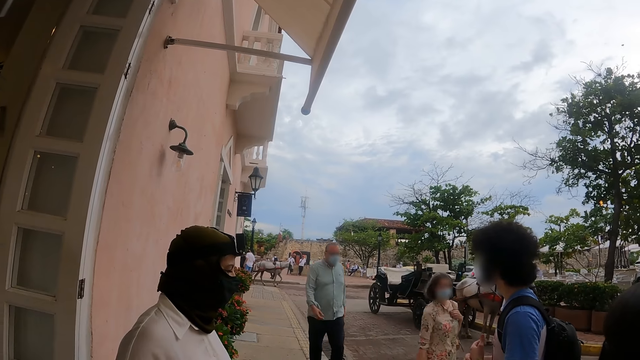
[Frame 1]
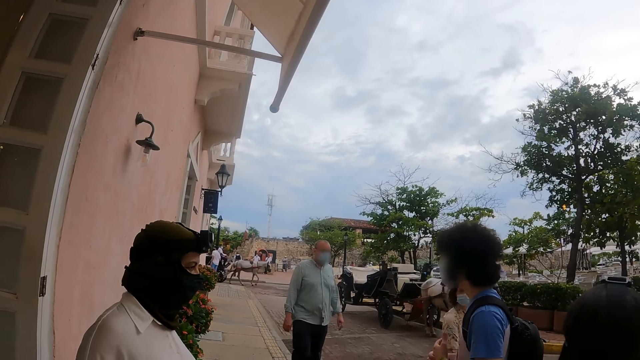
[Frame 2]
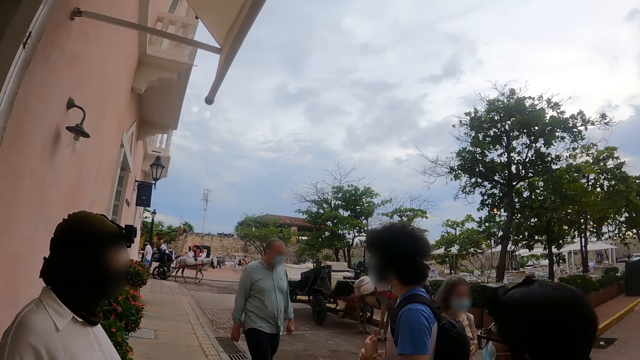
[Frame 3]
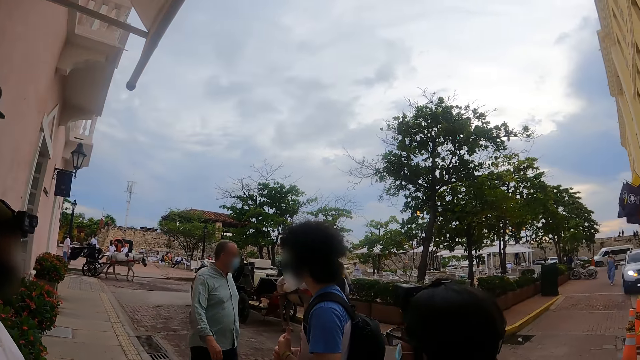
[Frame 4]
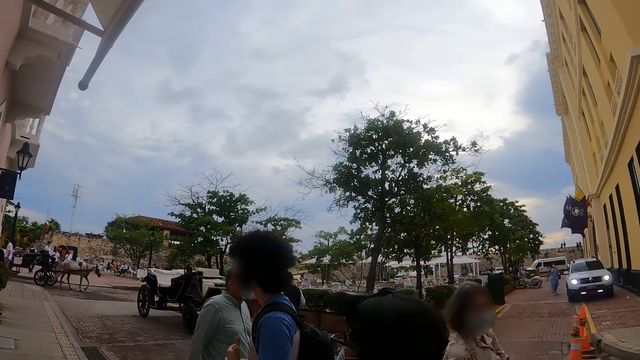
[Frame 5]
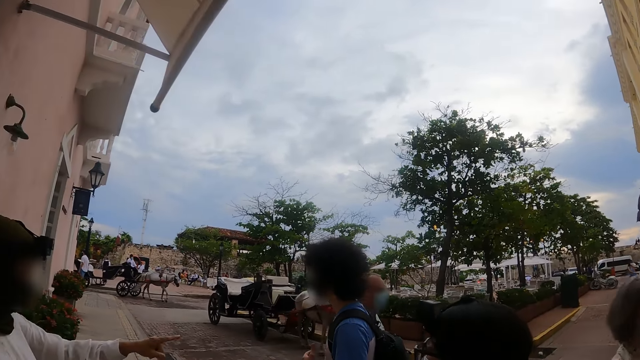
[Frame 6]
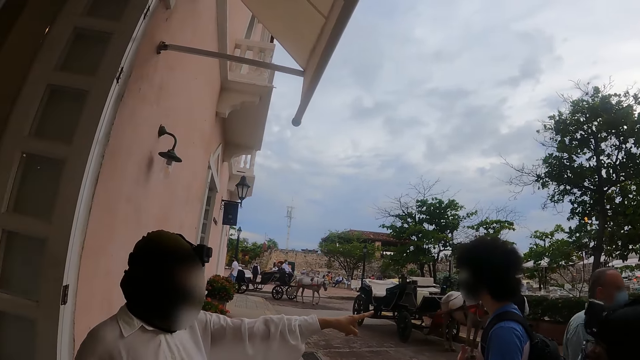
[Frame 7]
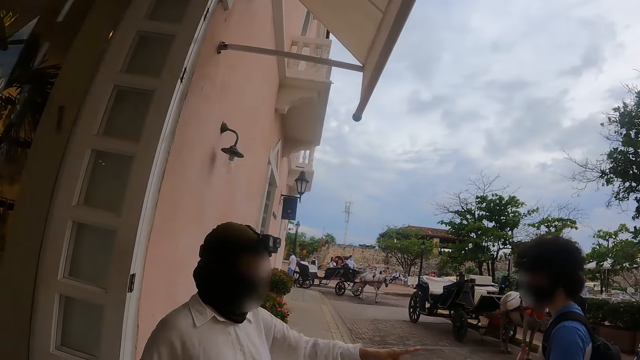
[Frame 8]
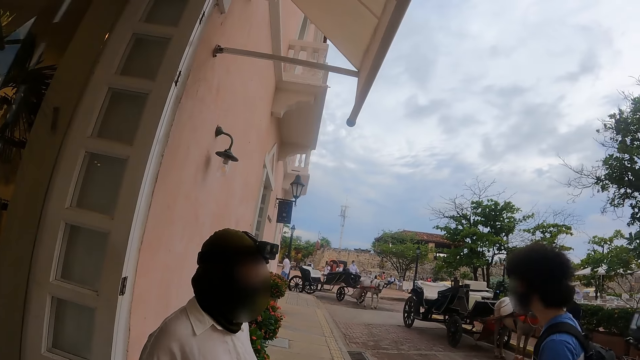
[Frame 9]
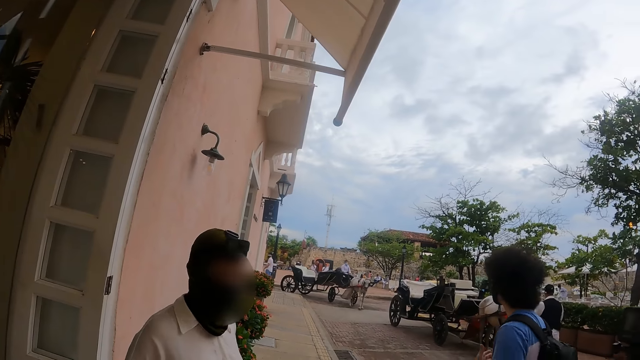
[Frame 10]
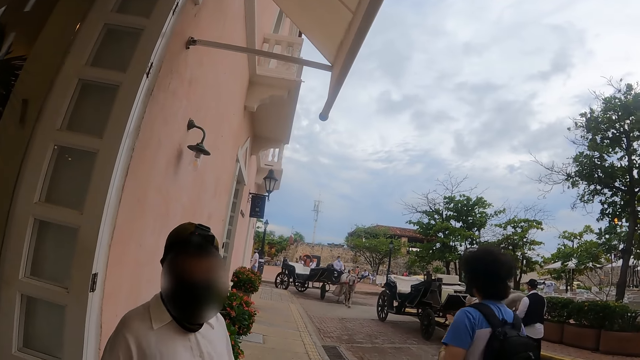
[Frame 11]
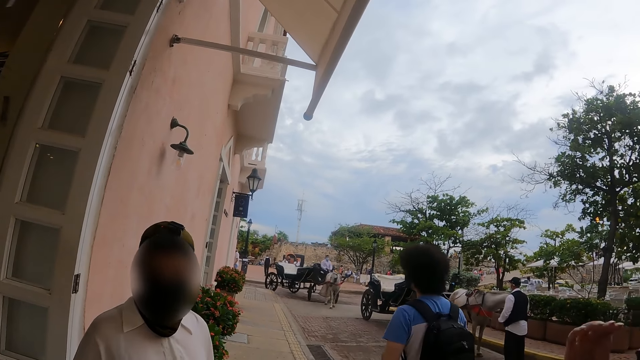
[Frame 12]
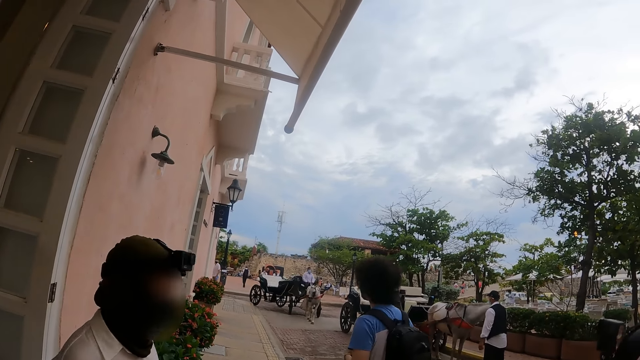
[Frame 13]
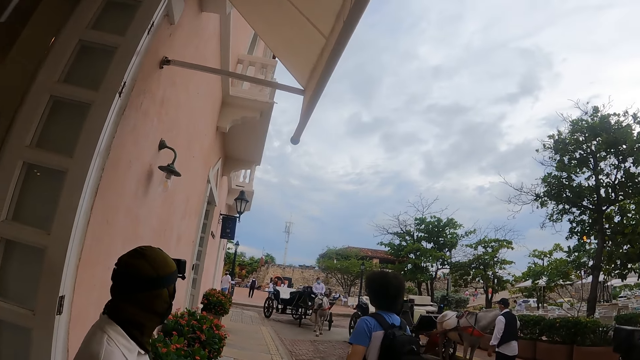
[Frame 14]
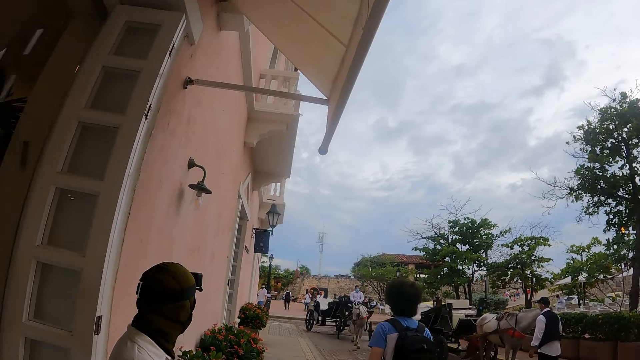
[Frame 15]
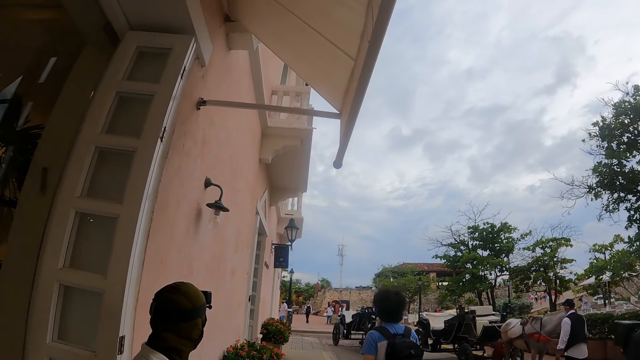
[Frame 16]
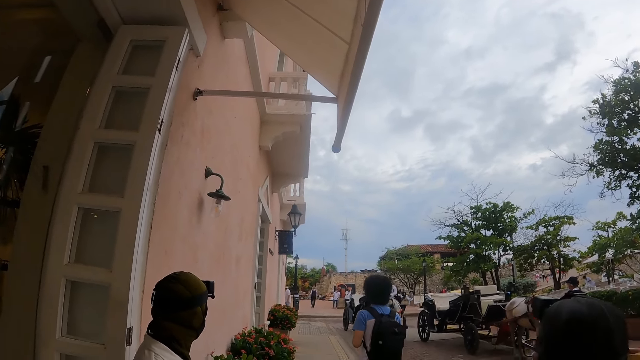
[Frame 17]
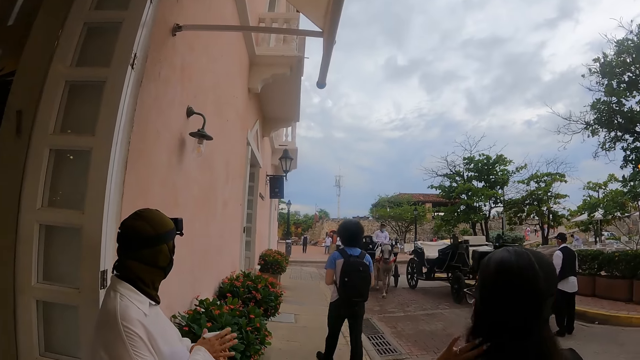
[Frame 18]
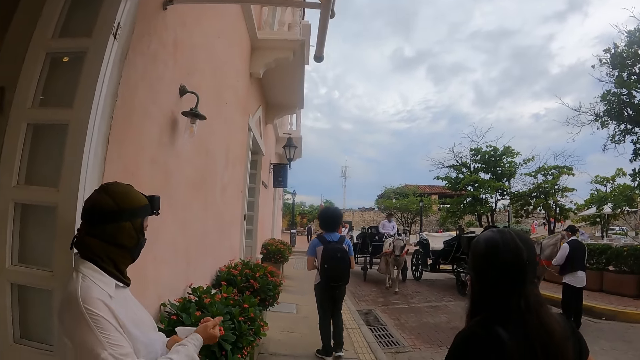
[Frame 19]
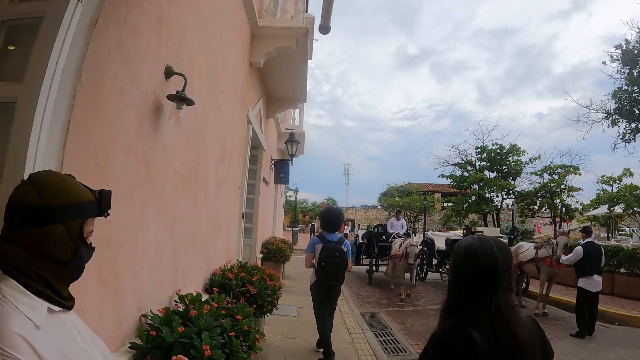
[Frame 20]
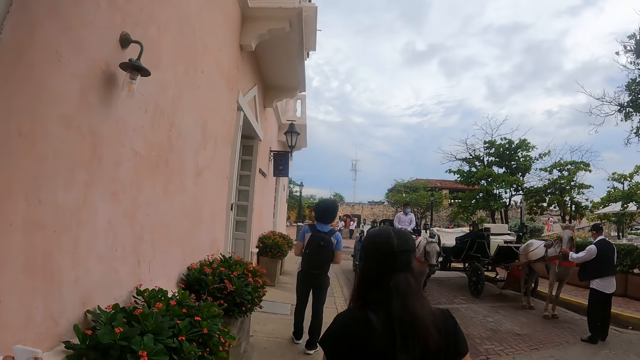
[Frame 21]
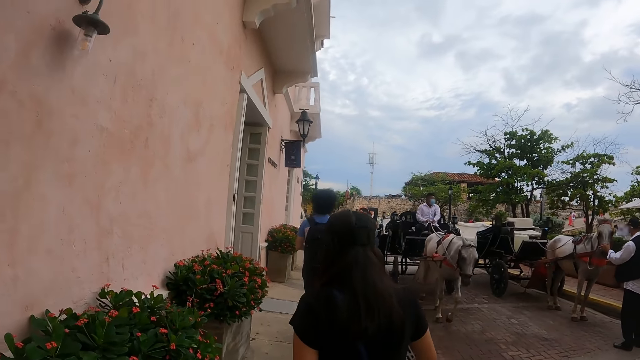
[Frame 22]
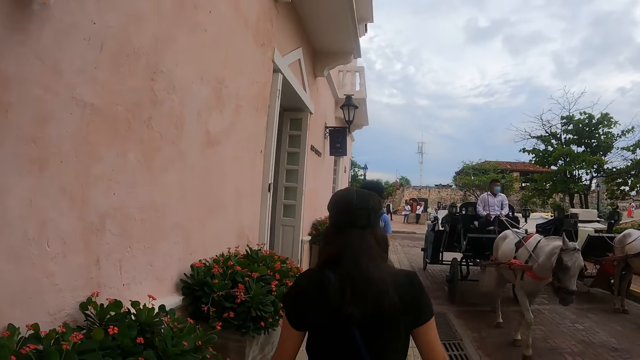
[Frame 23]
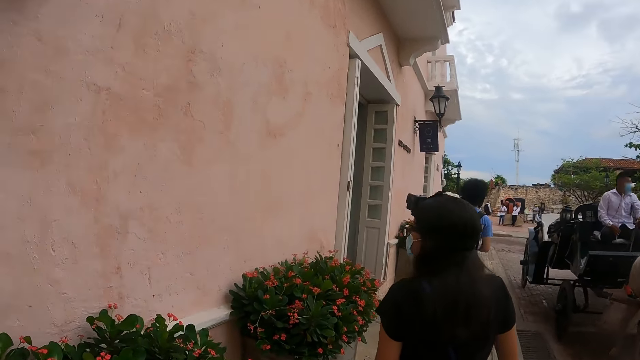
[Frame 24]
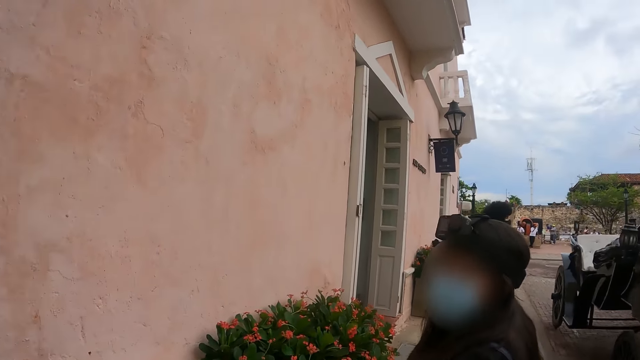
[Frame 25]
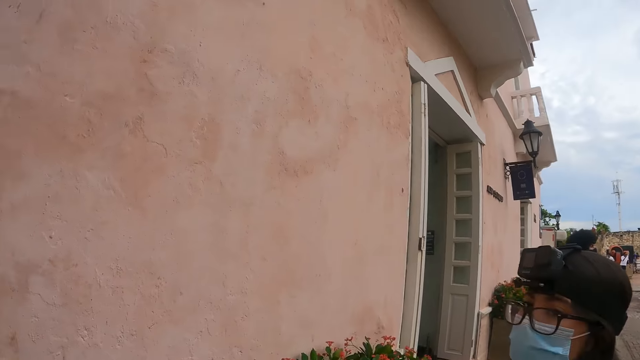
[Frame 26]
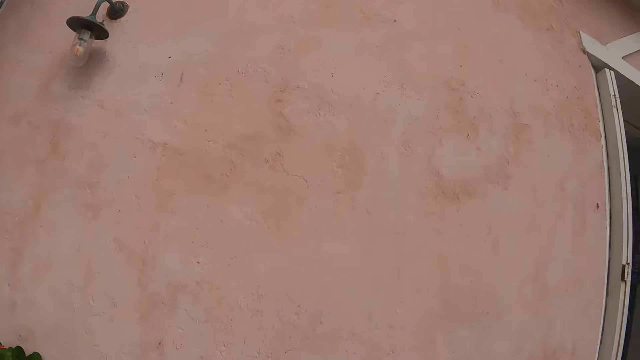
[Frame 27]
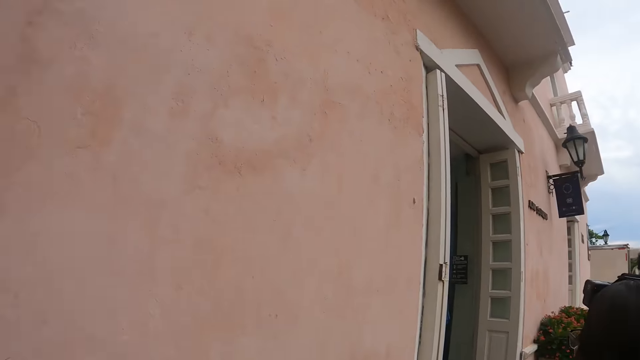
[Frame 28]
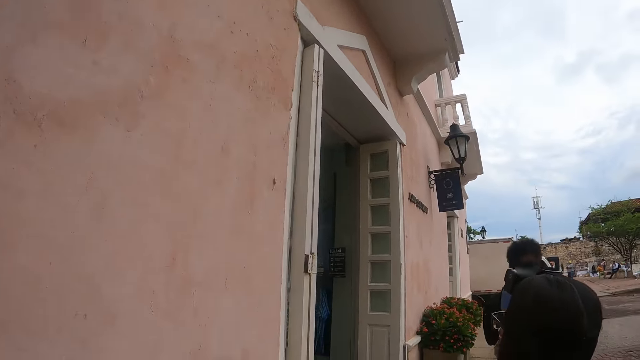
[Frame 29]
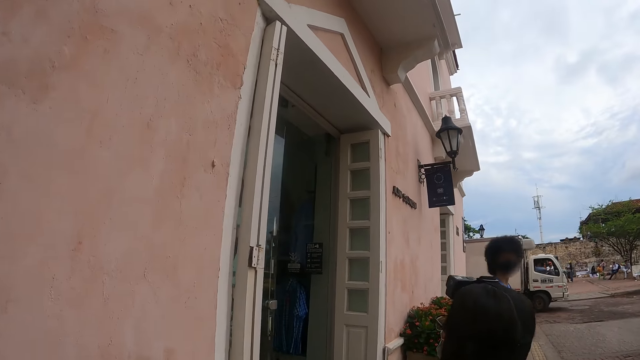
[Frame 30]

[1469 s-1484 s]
The camera wearer looks around. They look ahead. They walk on the sidewalk.

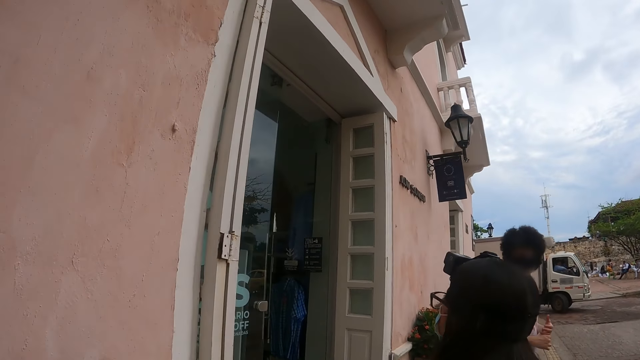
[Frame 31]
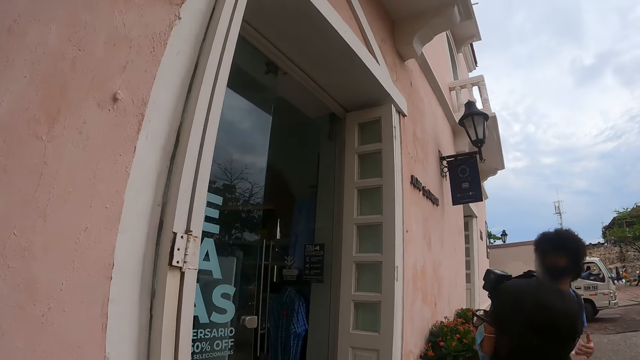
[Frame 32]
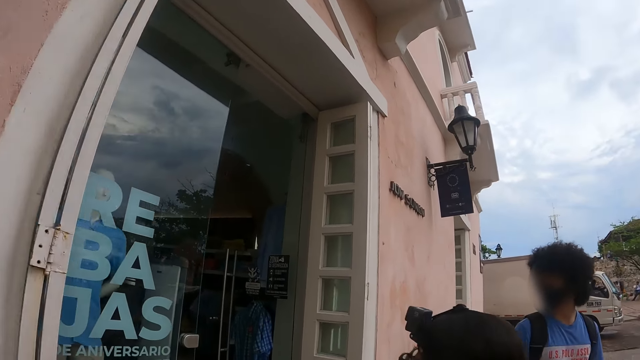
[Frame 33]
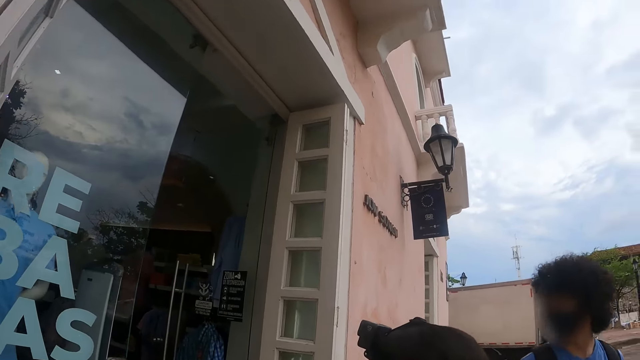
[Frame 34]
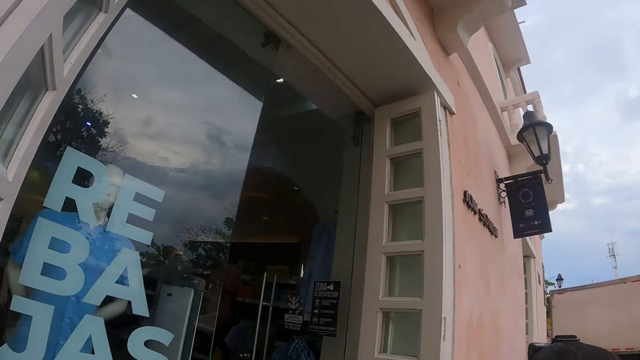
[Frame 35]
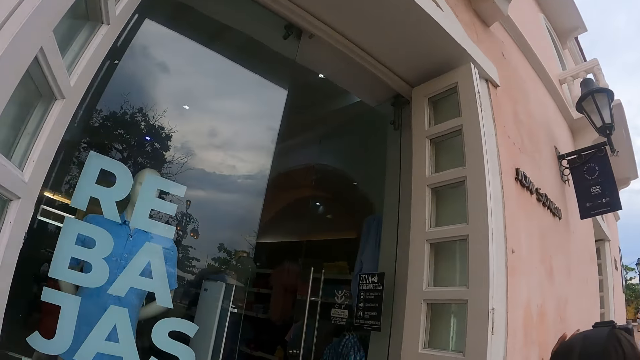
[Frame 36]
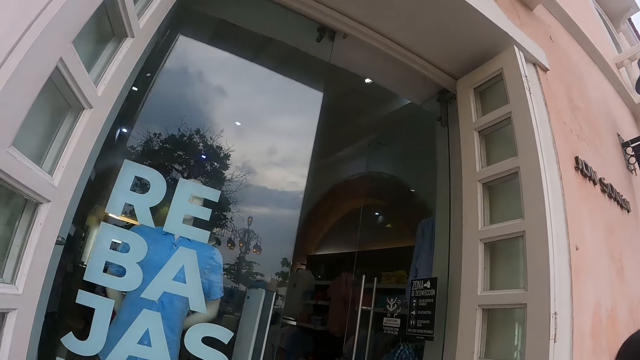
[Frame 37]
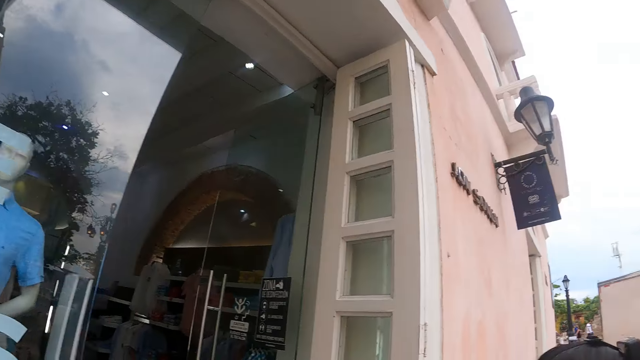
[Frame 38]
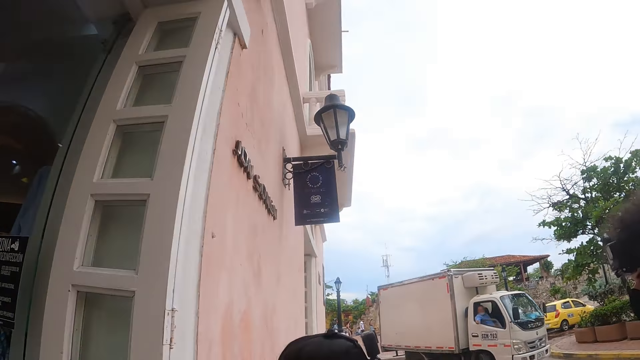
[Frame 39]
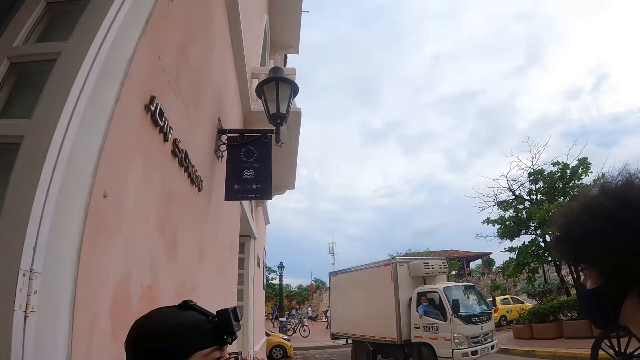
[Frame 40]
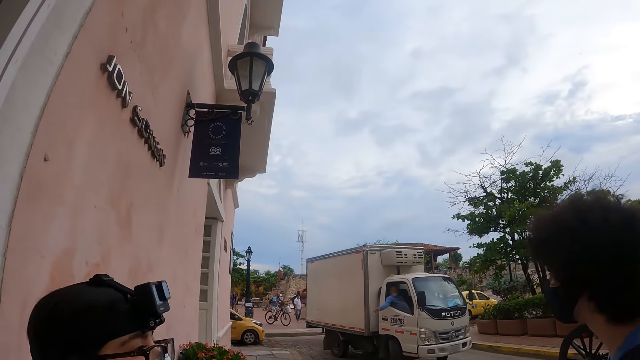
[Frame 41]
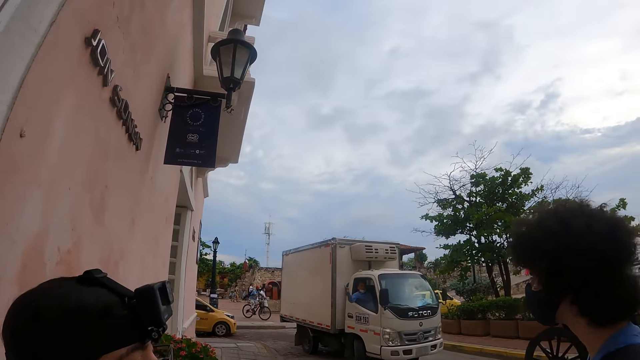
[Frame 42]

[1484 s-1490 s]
The camera wearer looks around. They look at a store. They look ahead.
